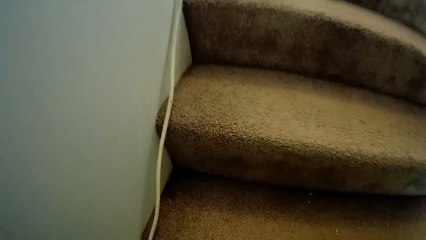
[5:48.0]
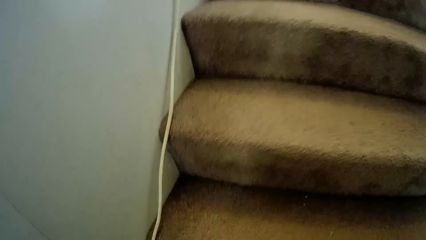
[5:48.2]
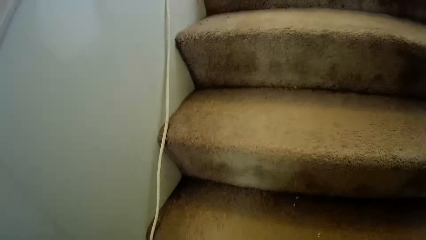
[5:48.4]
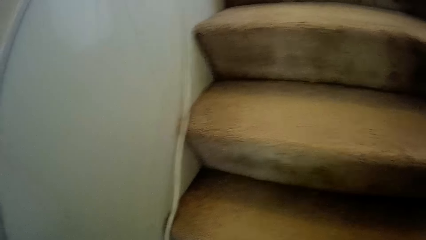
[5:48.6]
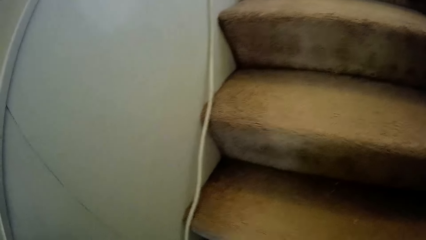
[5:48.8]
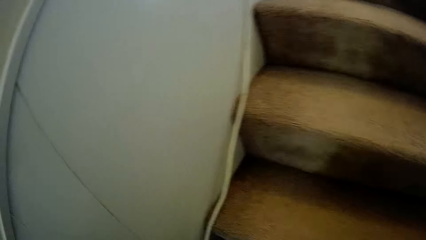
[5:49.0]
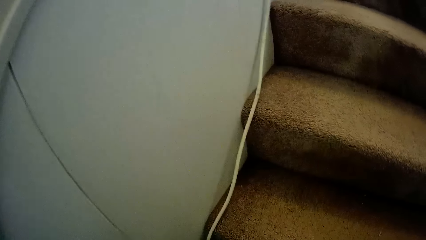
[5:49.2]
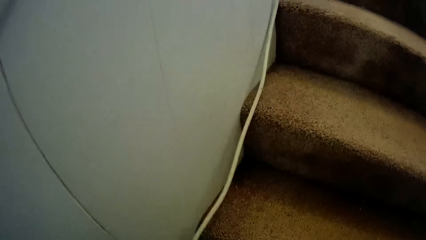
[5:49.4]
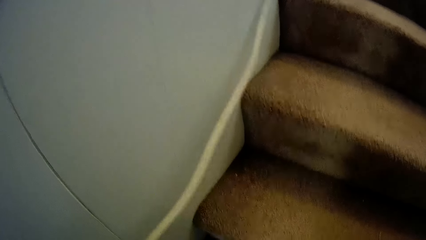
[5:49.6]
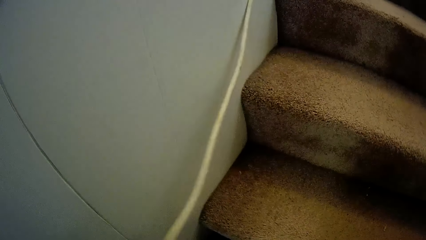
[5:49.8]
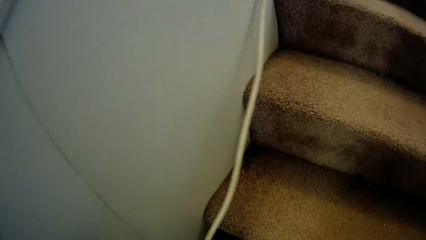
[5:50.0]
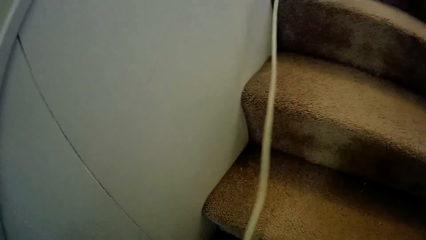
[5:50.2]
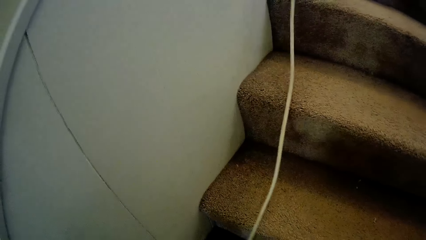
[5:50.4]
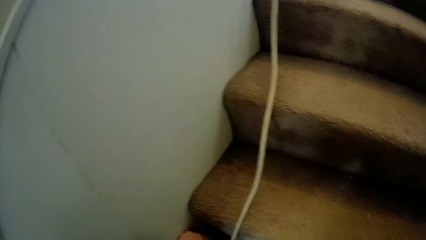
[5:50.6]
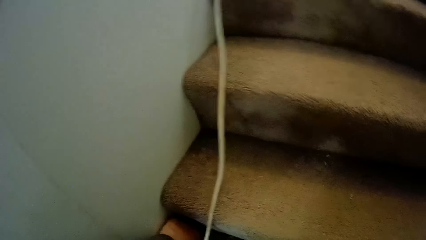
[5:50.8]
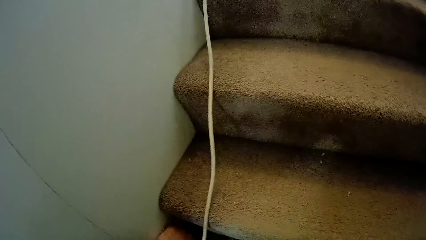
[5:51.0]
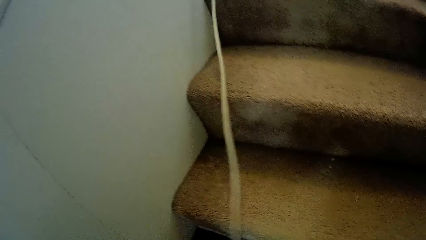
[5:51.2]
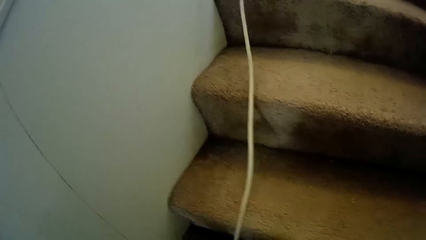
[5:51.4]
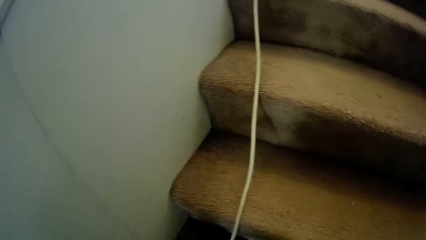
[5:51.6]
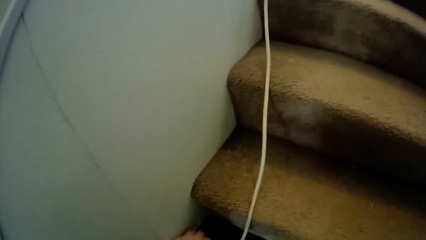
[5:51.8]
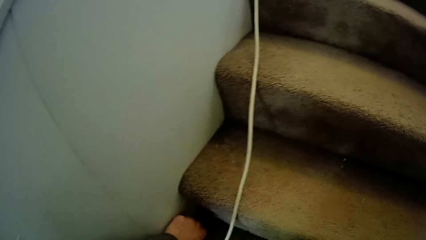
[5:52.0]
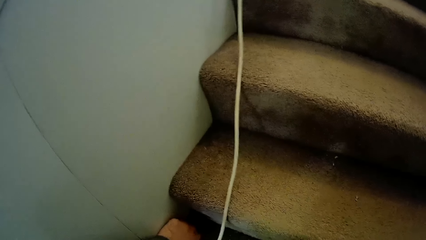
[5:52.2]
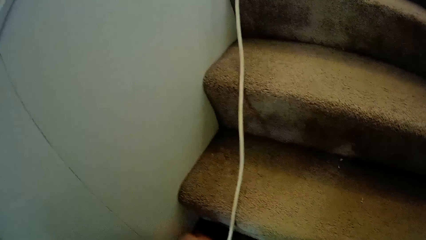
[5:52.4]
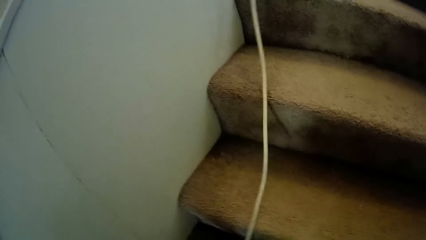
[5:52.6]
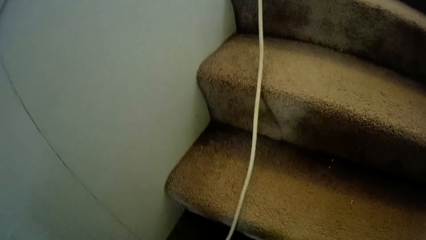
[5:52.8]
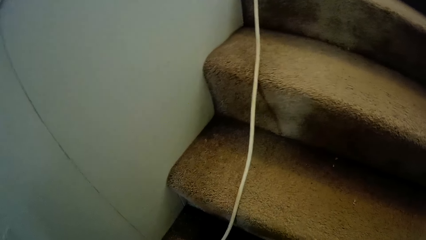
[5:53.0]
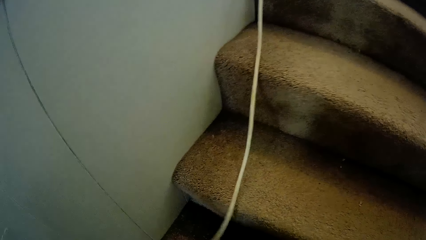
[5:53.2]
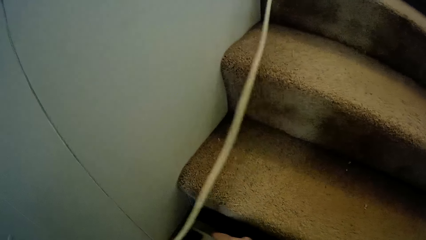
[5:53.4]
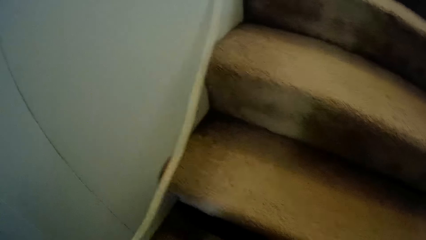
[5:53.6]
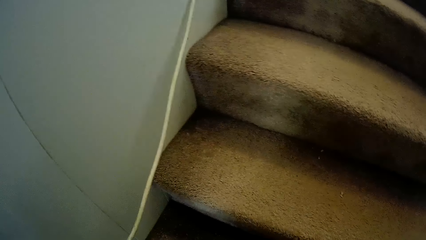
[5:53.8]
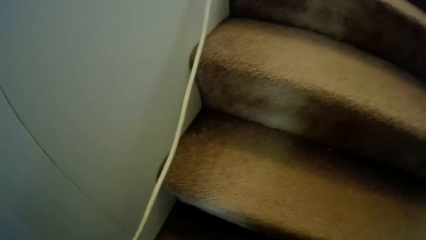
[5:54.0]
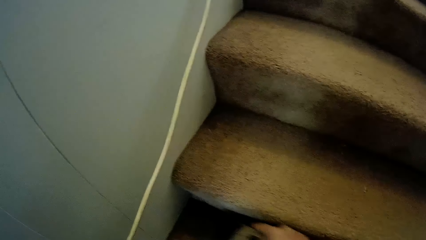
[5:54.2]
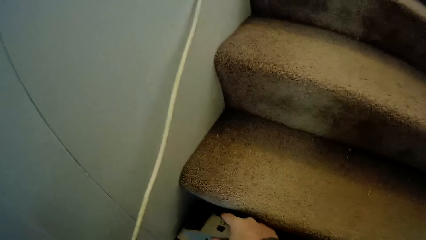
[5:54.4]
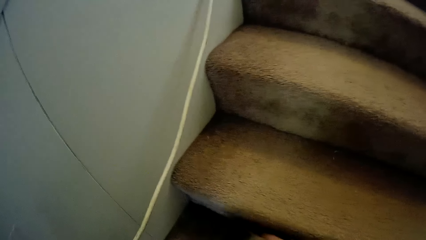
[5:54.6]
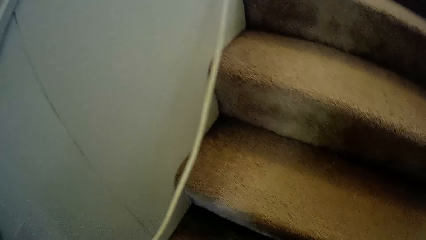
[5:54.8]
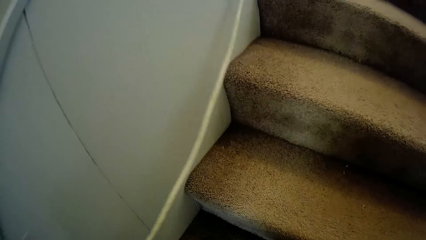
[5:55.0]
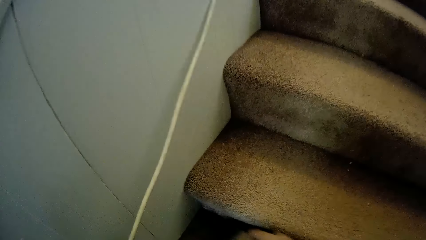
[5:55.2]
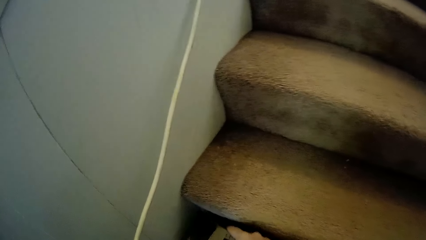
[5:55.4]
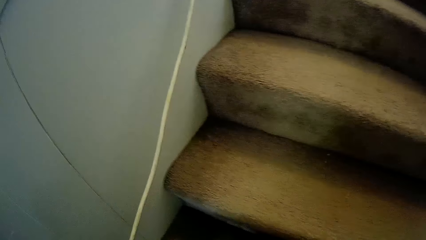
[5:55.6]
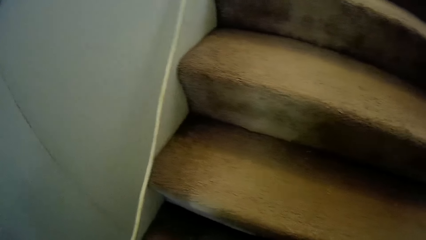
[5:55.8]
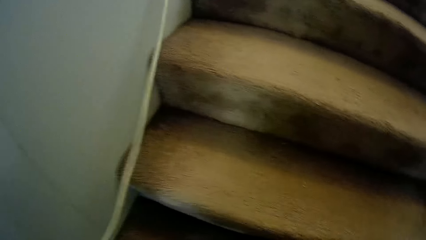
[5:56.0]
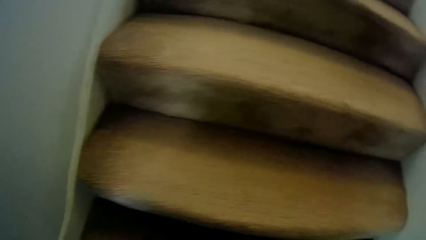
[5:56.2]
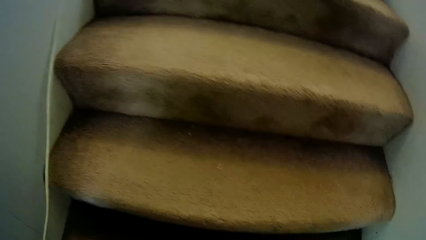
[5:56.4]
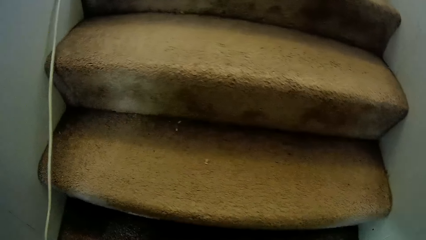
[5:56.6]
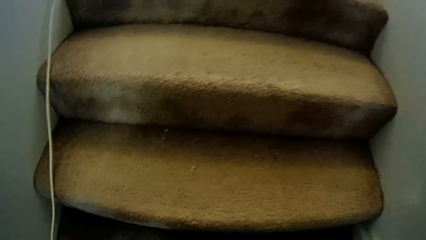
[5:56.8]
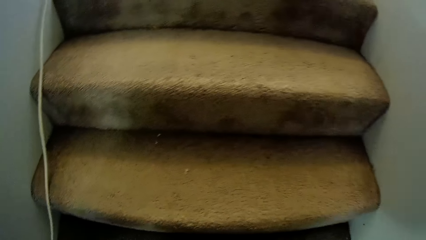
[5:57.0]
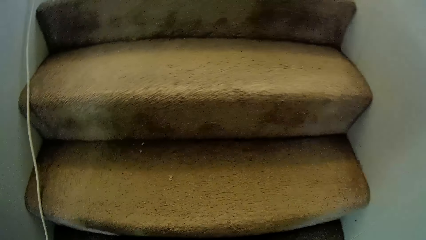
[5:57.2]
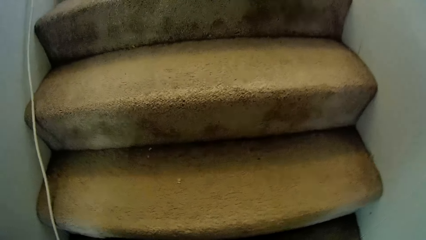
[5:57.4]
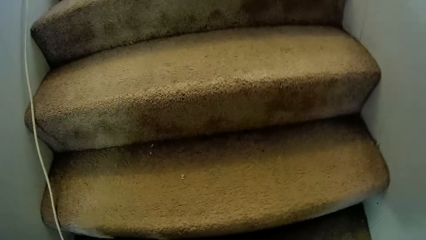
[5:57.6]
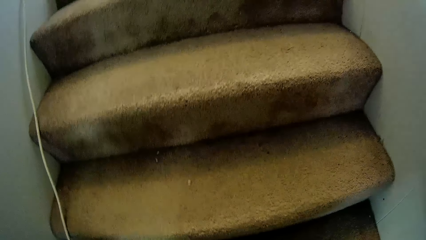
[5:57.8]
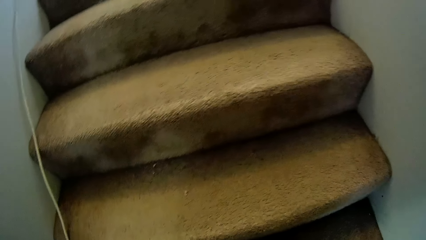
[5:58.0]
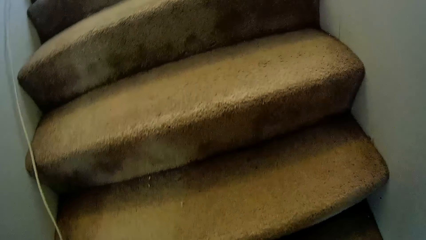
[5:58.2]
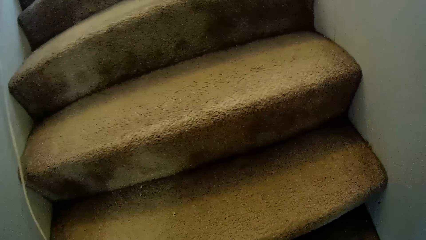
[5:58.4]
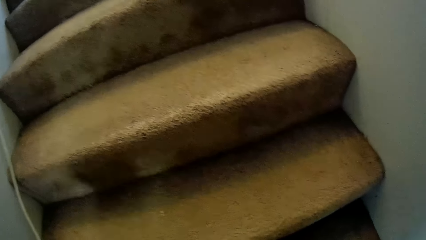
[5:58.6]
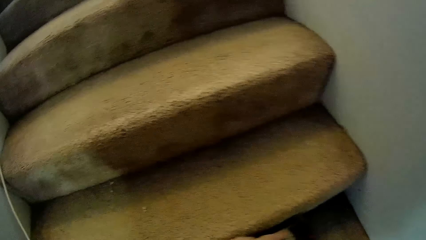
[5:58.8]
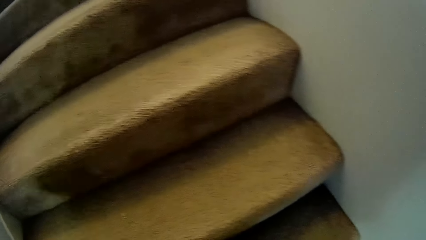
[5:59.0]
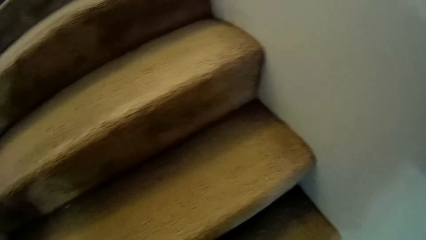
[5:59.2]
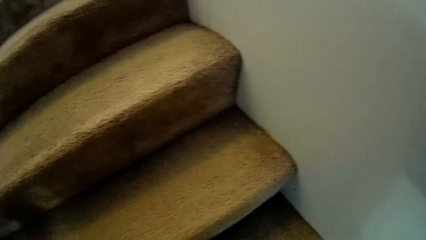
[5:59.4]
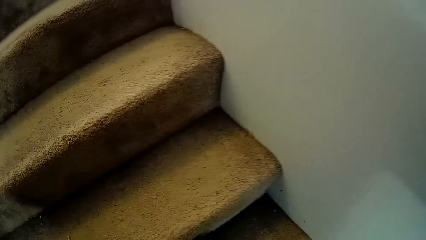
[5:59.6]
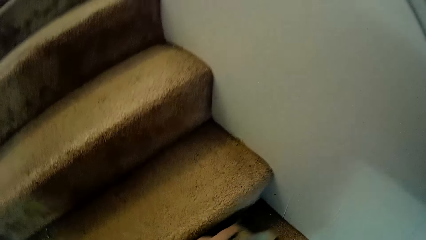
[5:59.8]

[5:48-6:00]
The camera wearer holds the wire. They clean the staircase carpet. They pick up something. They clean the staircase carpet. They pick up something. They clean the staircase carpet. They move the wire. They clean the staircase carpet.

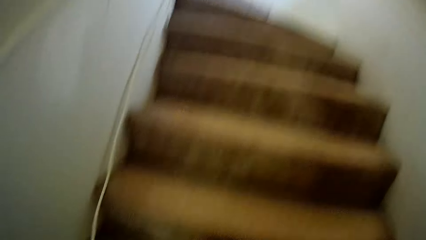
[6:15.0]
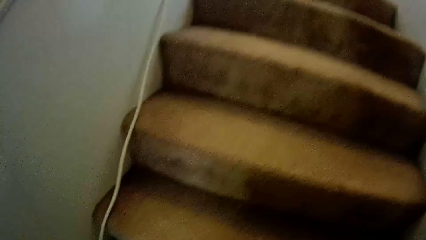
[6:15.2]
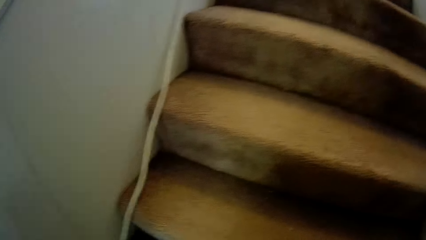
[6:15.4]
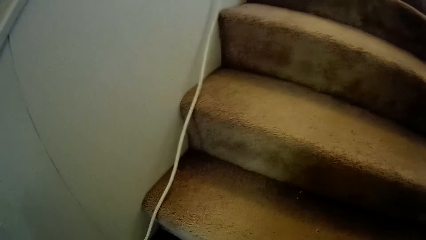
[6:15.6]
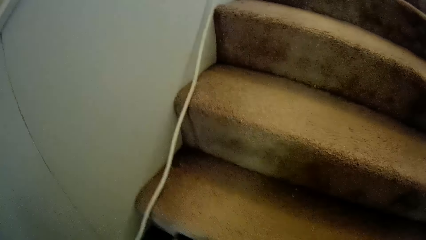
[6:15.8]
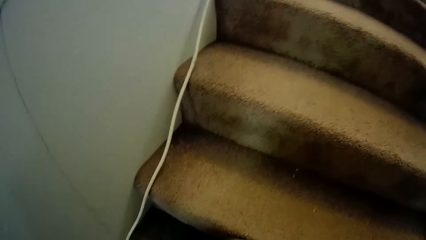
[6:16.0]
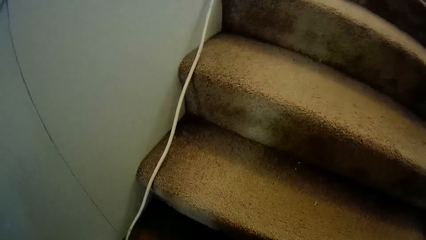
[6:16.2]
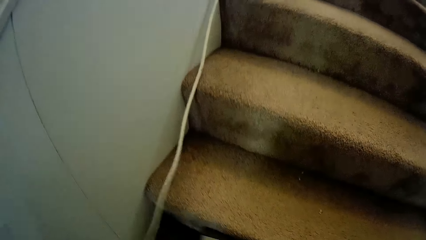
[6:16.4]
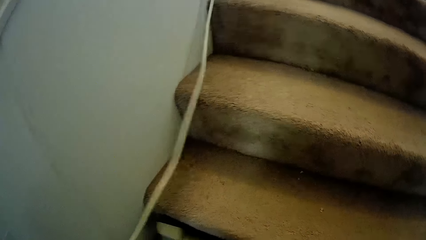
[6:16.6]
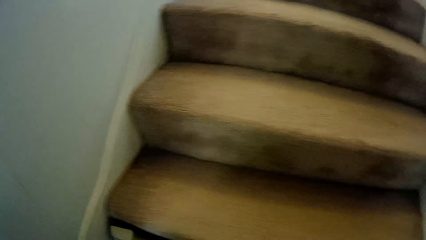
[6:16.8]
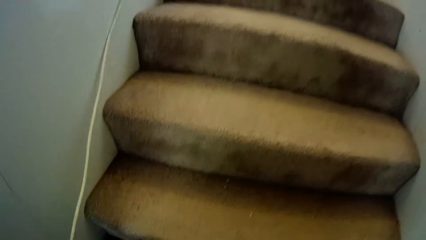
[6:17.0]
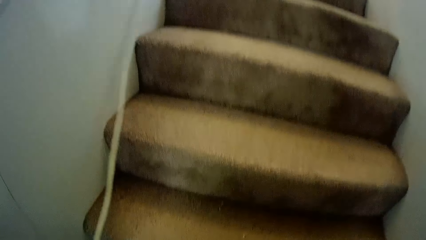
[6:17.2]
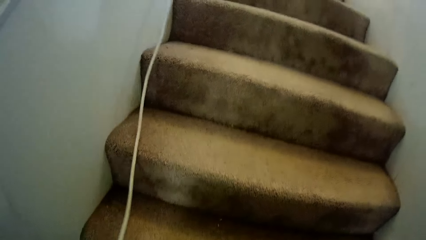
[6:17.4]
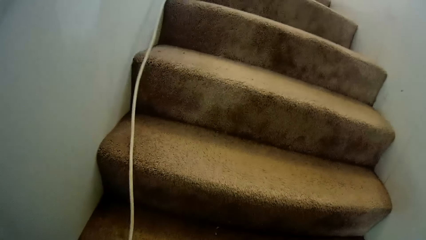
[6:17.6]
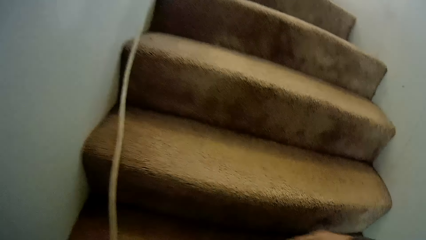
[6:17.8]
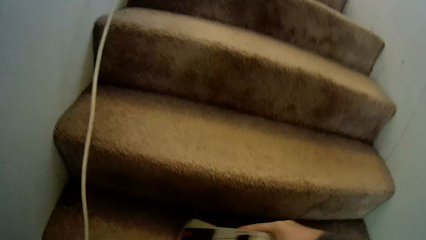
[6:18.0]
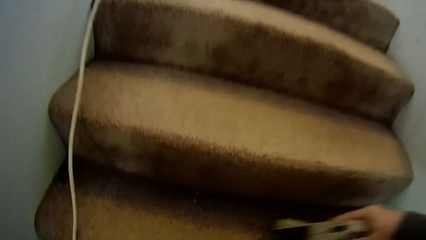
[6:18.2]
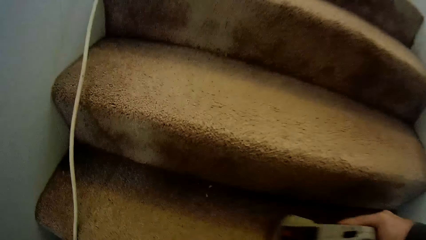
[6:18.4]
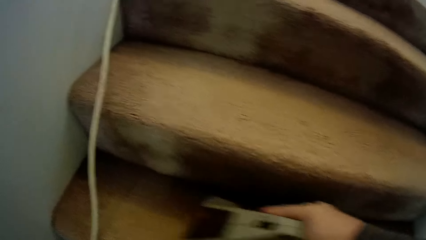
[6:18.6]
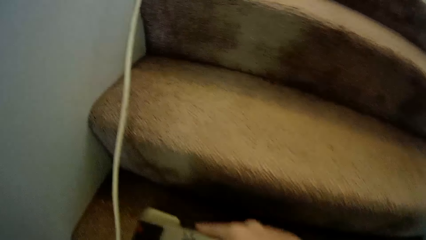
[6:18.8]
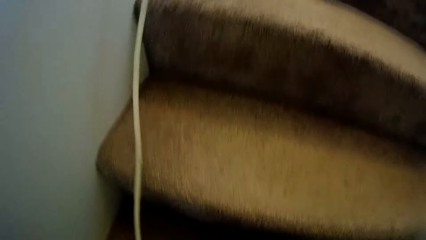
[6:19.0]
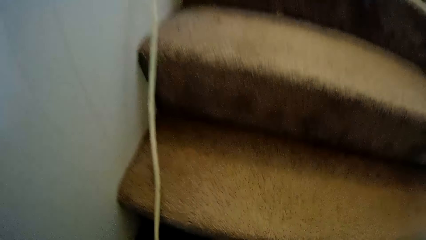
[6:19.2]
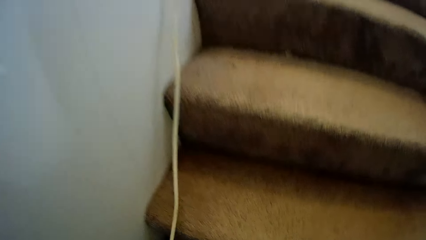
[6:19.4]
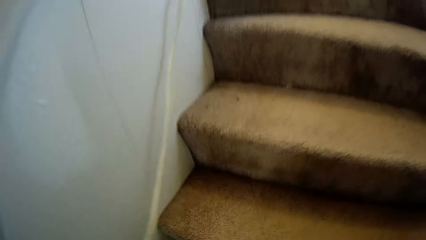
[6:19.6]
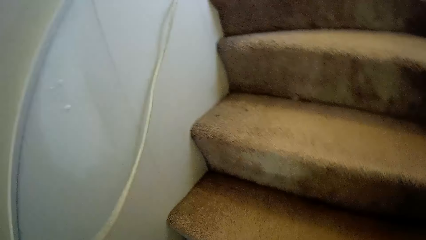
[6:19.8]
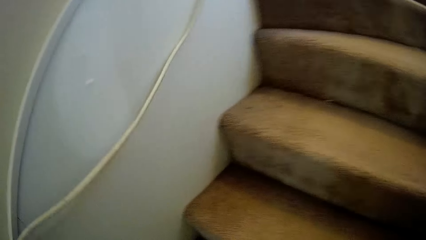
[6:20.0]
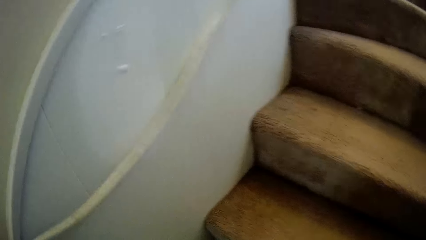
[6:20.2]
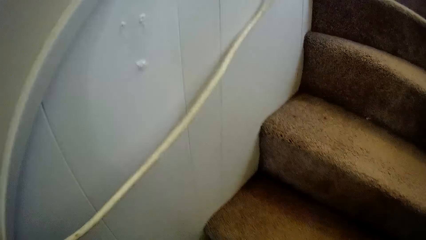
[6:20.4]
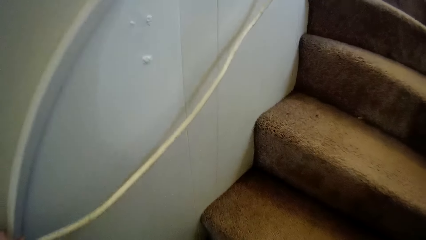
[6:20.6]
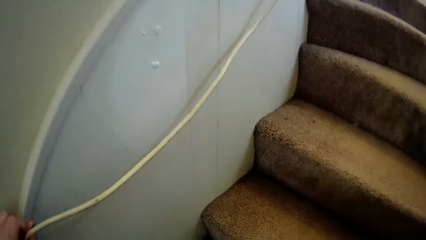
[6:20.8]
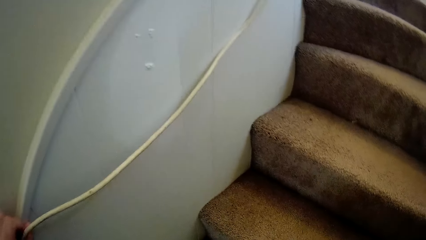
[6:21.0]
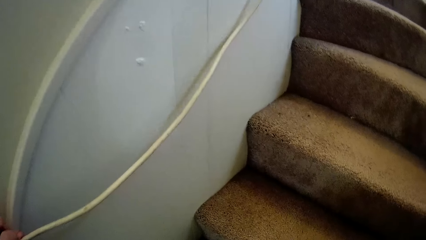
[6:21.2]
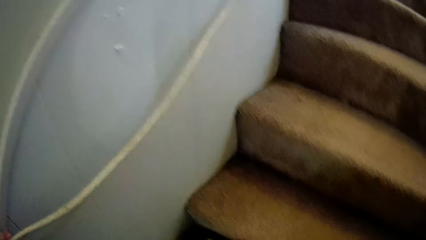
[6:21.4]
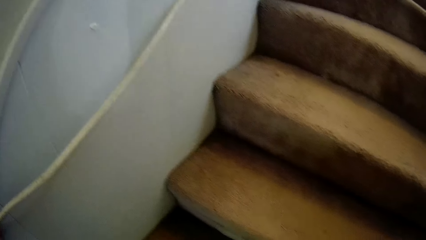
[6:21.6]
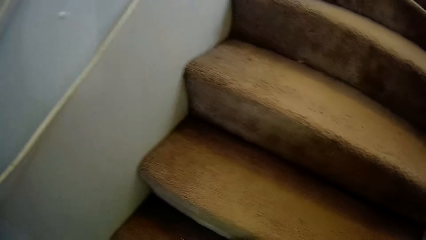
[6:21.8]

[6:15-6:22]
The camera wearer lifts the wire. They clean the staircase carpet. They lift the wire. They clean the staircase carpet.
